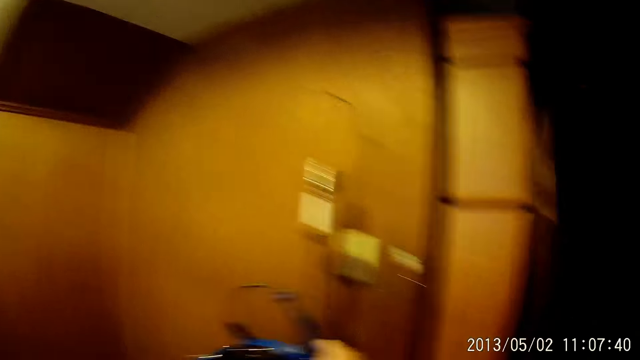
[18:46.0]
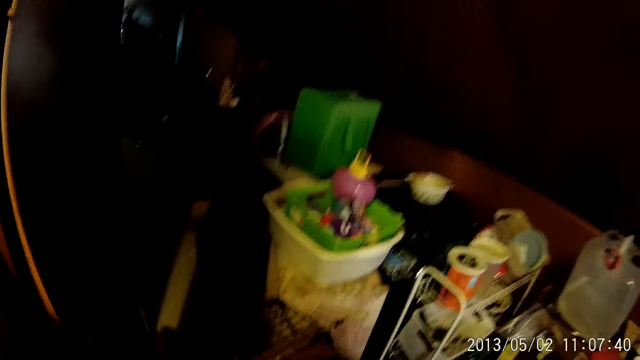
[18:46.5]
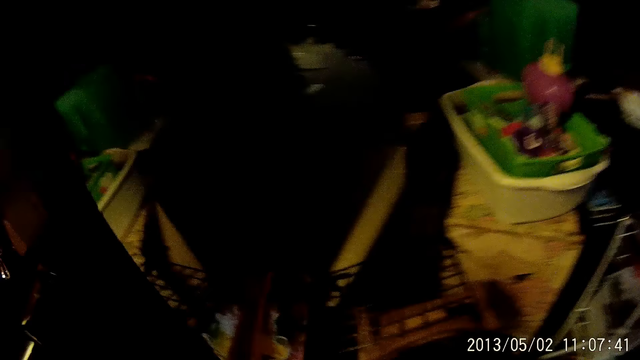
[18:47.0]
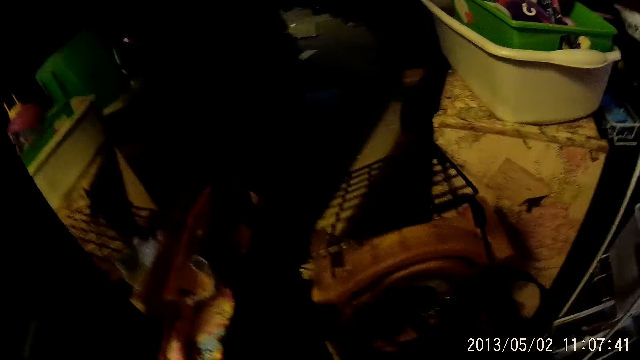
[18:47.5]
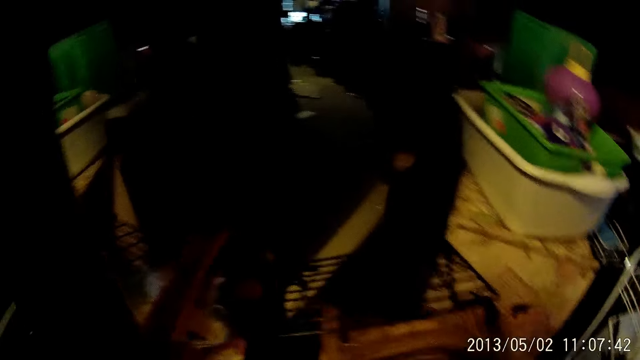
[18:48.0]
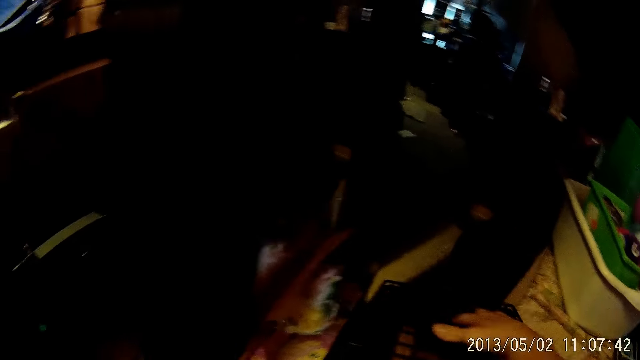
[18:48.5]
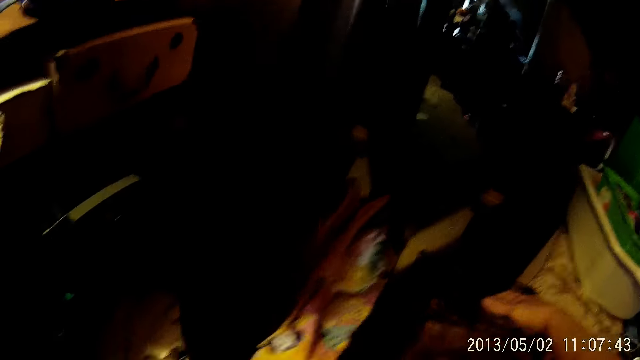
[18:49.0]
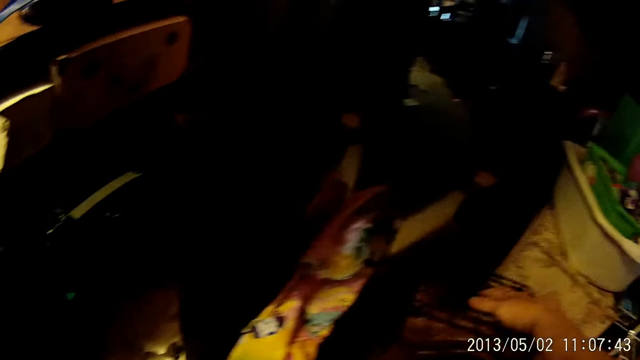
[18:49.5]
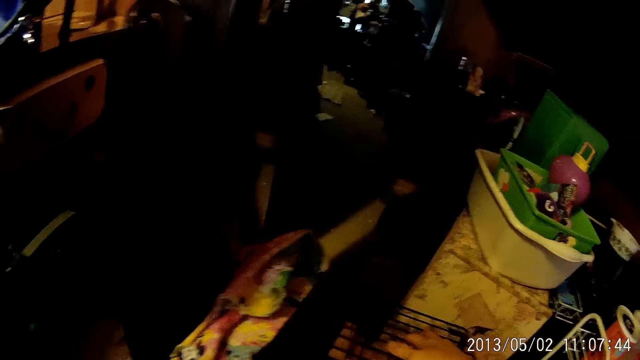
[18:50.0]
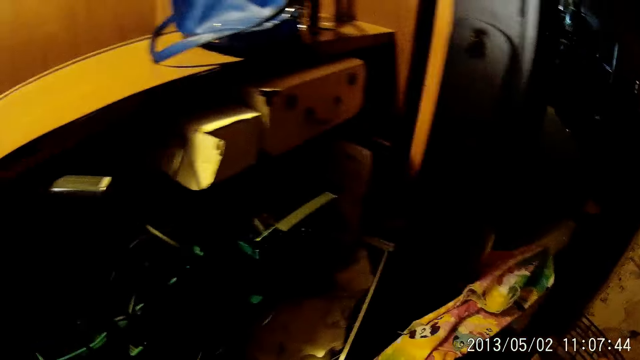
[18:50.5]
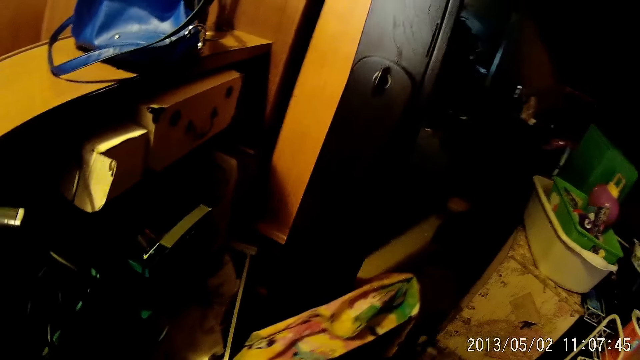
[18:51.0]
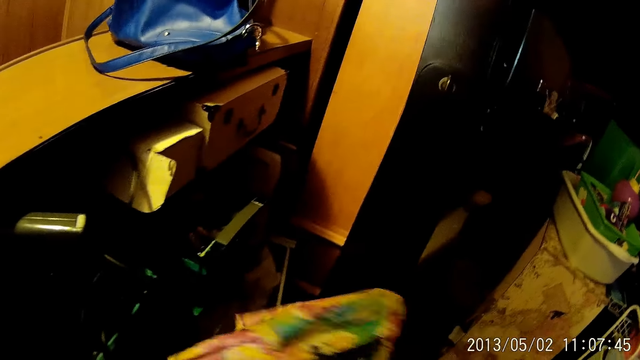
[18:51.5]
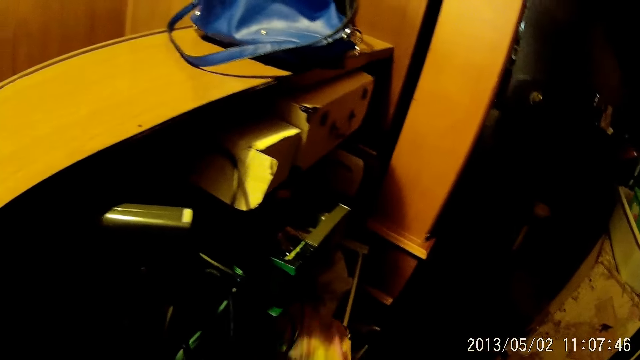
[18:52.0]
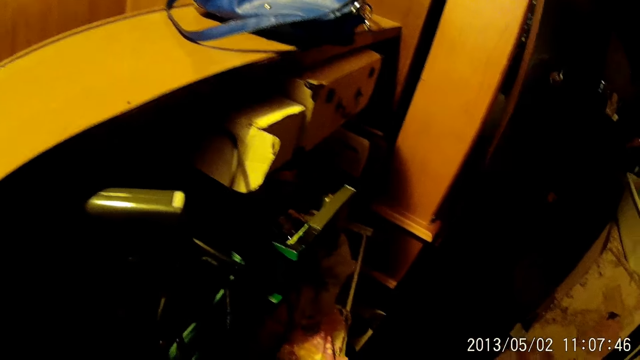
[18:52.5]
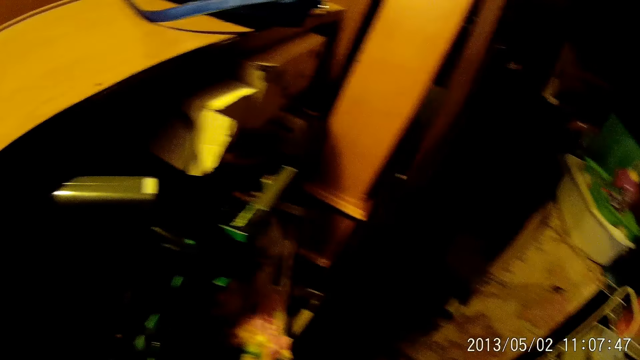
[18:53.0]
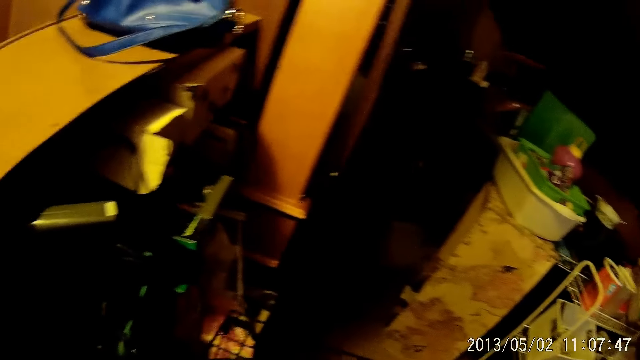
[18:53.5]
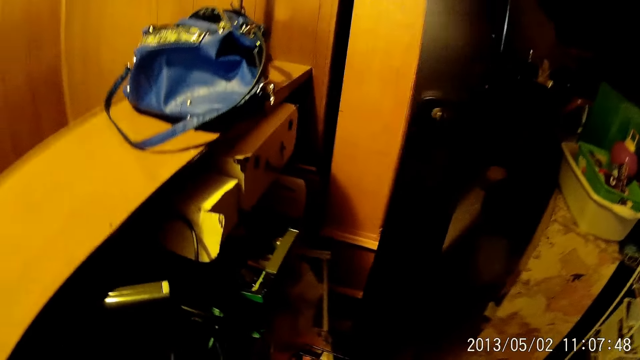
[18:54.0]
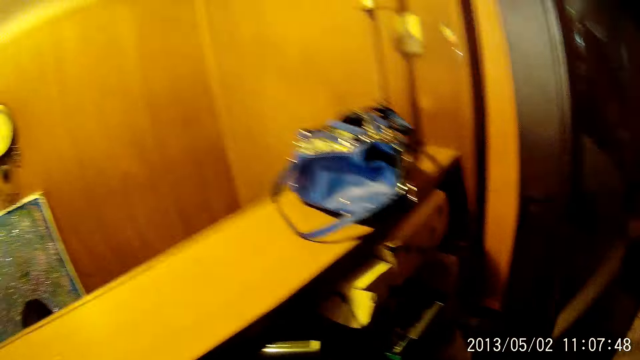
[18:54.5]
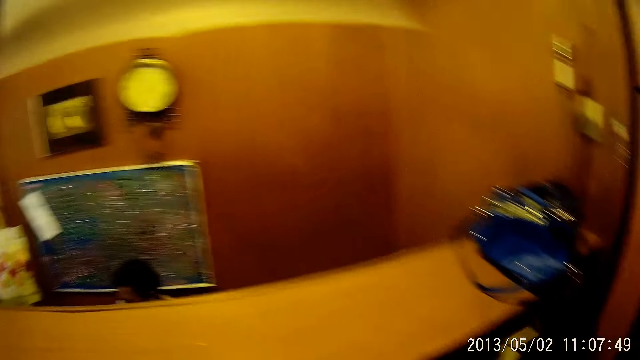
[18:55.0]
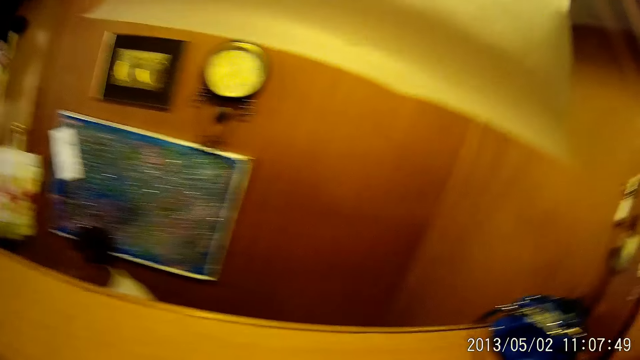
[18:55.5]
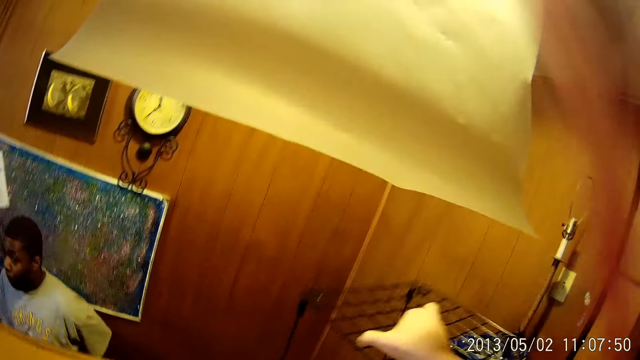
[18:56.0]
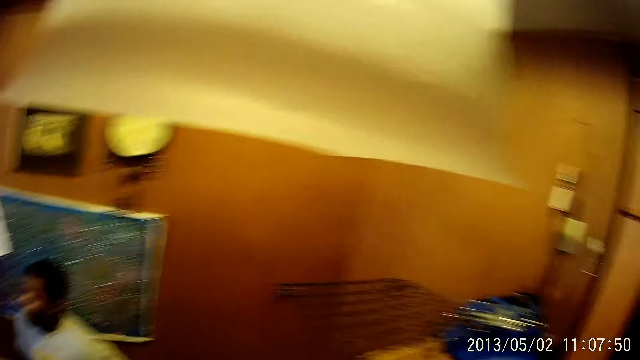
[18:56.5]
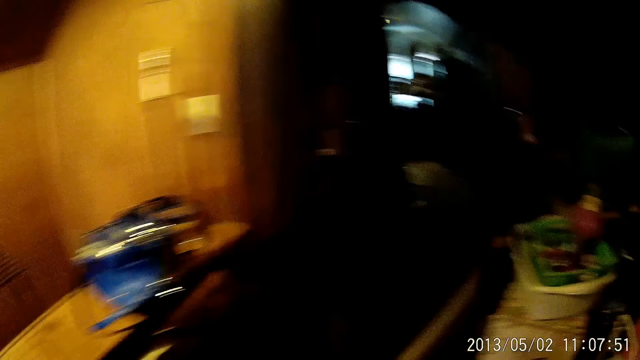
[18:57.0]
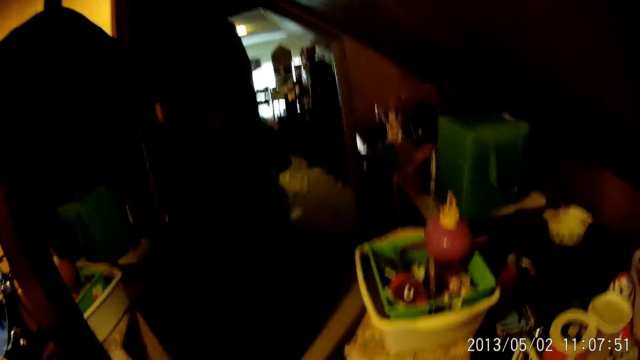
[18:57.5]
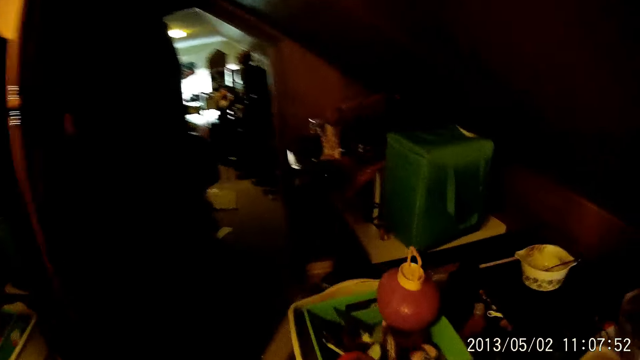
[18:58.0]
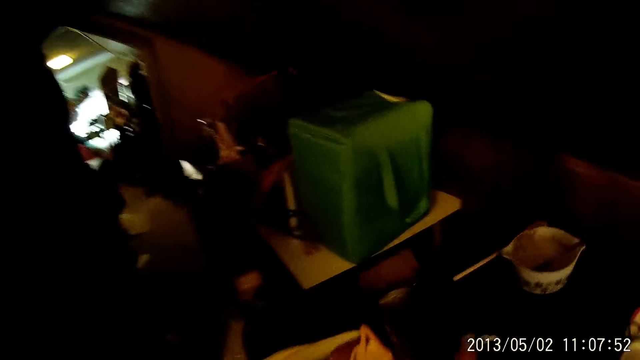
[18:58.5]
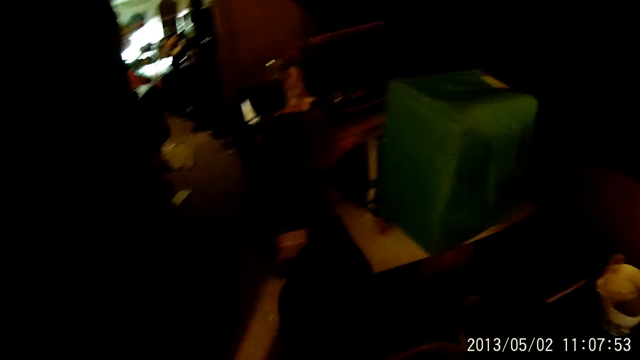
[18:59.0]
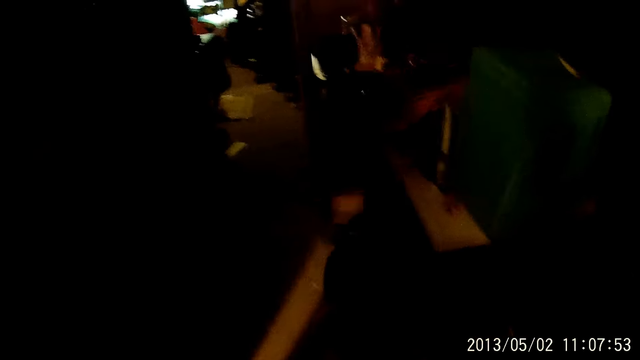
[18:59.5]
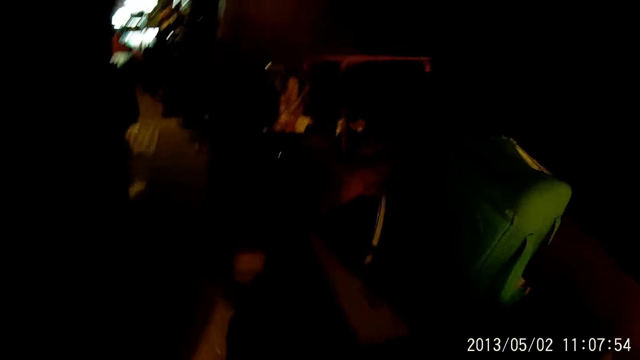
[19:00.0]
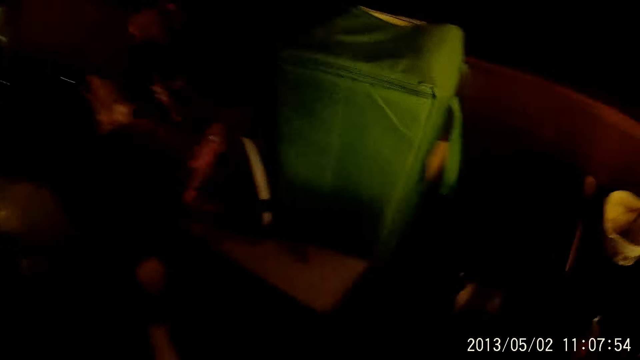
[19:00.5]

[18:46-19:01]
The camera wearer holds something. They move an iron with the right hand. They keep the iron on a flat surface, on the wooden rail. They walk on the floor.

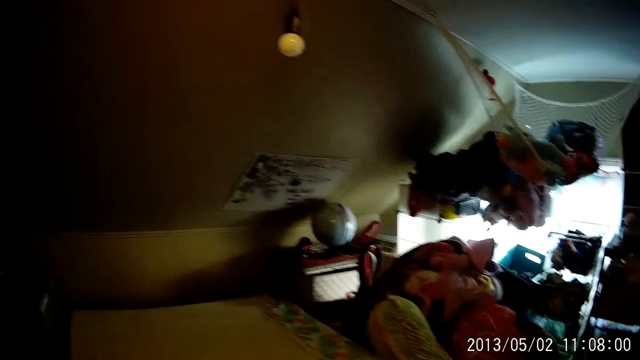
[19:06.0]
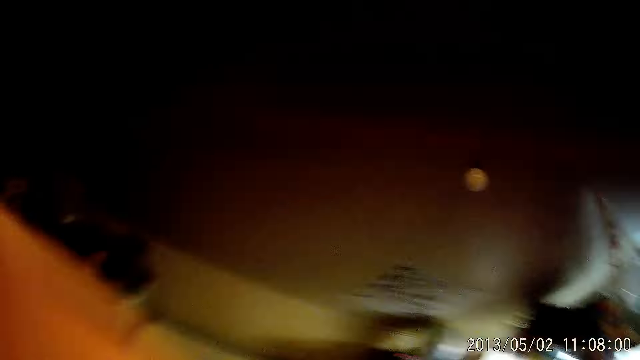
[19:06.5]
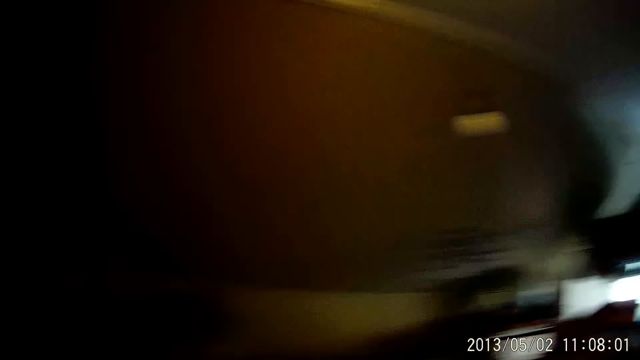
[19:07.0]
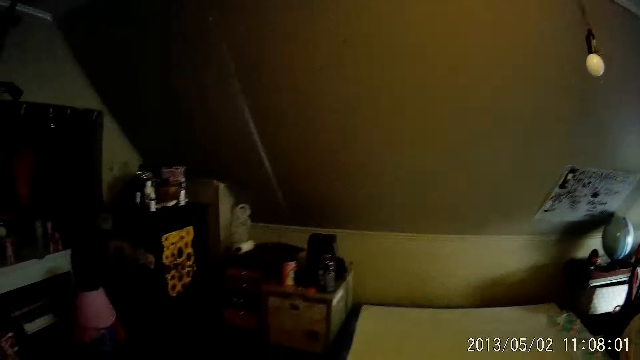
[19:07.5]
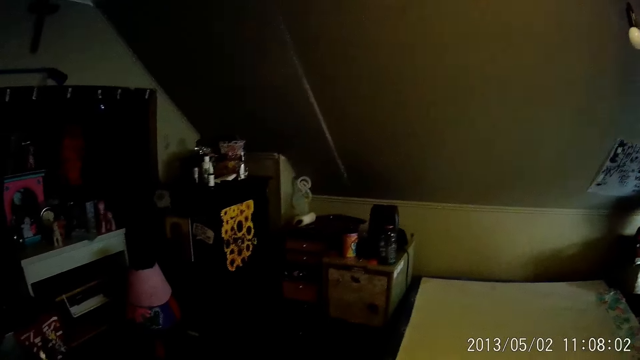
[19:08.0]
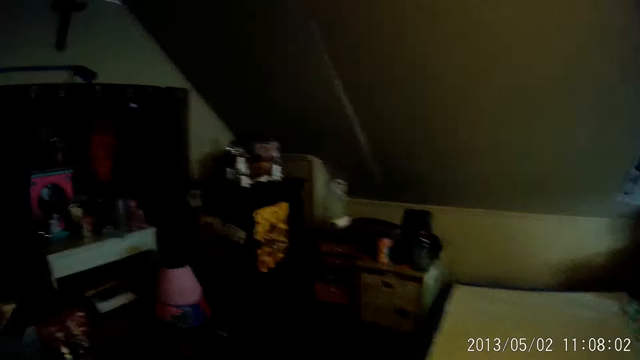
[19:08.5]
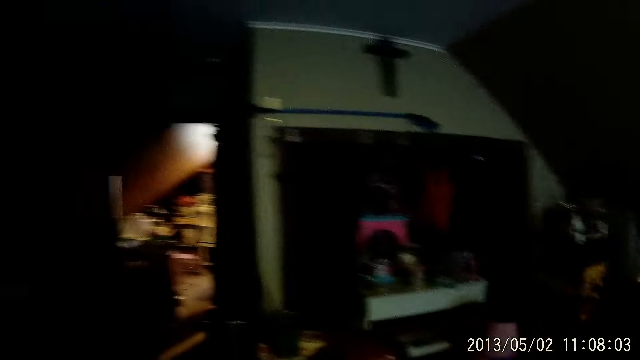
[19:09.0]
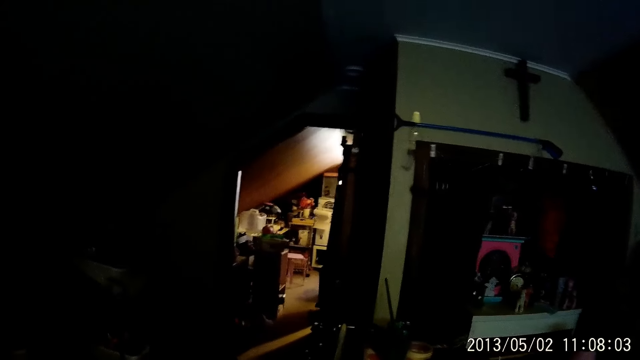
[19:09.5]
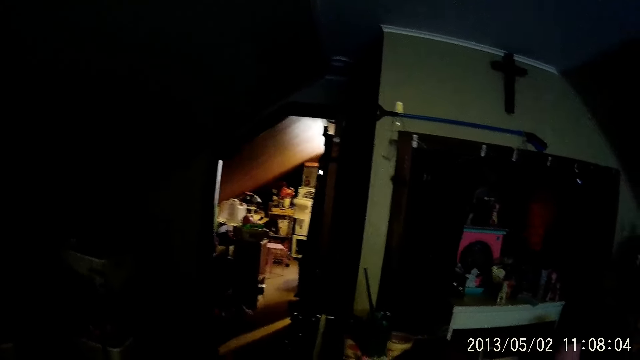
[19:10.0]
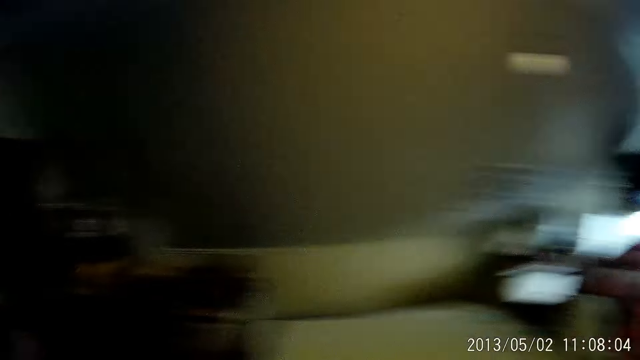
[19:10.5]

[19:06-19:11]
The camera wearer looks around.
